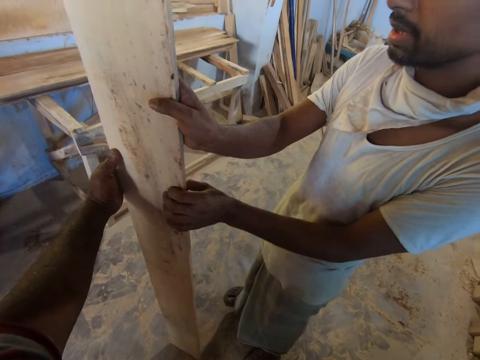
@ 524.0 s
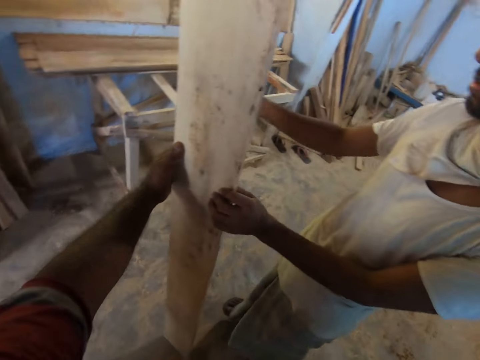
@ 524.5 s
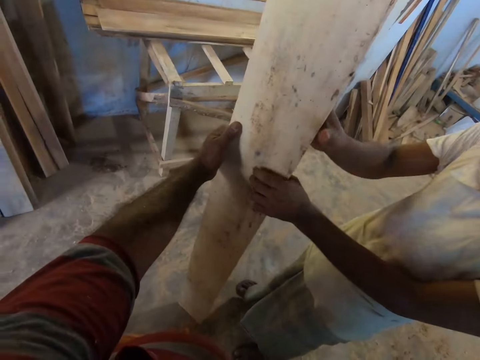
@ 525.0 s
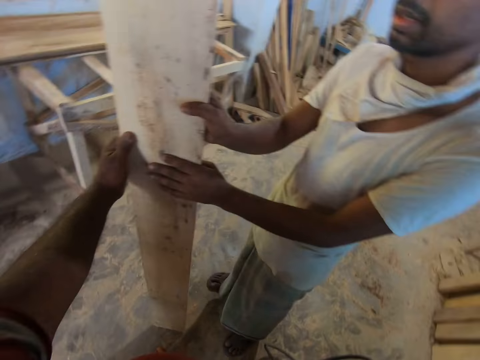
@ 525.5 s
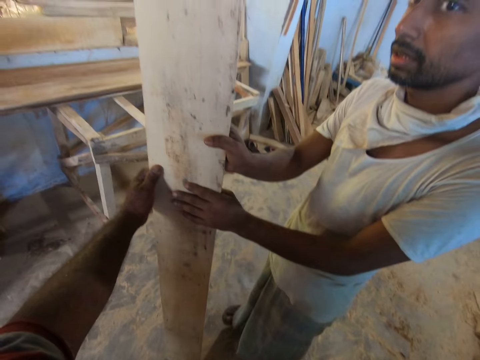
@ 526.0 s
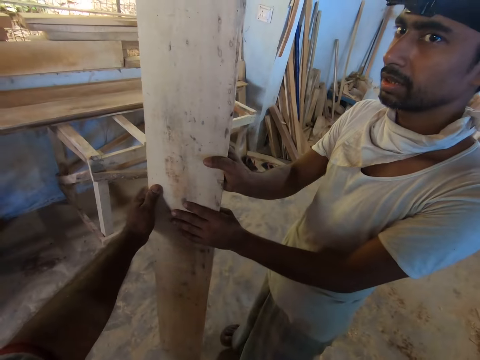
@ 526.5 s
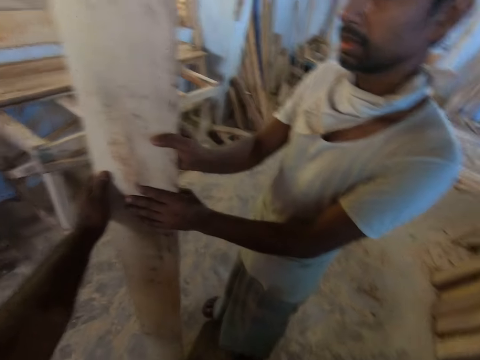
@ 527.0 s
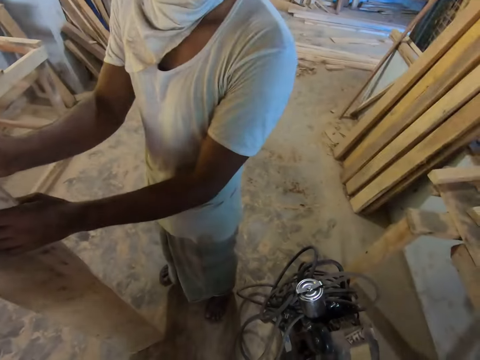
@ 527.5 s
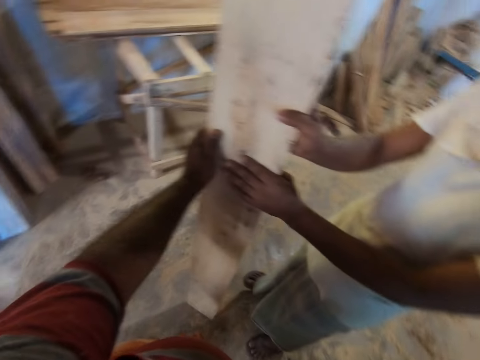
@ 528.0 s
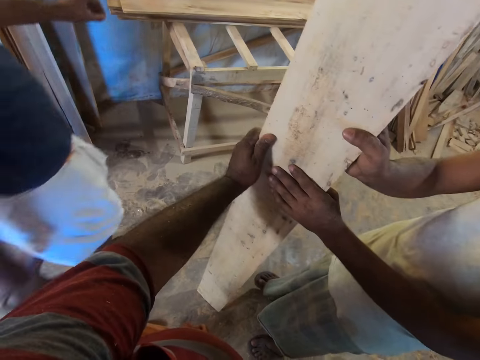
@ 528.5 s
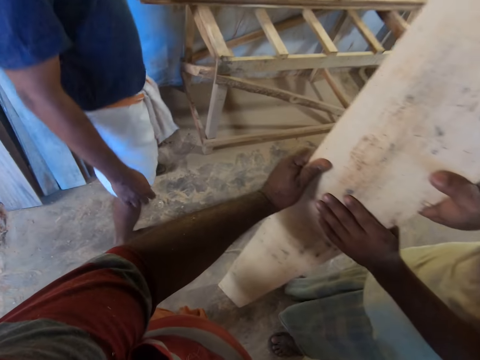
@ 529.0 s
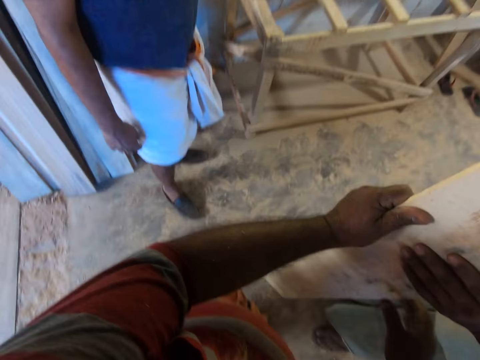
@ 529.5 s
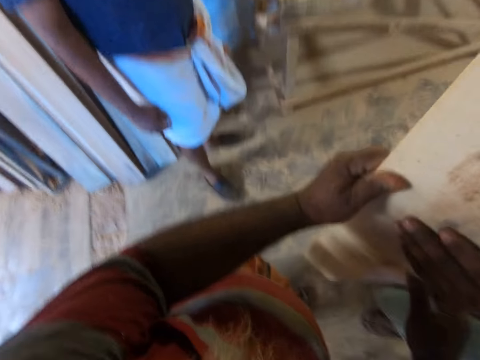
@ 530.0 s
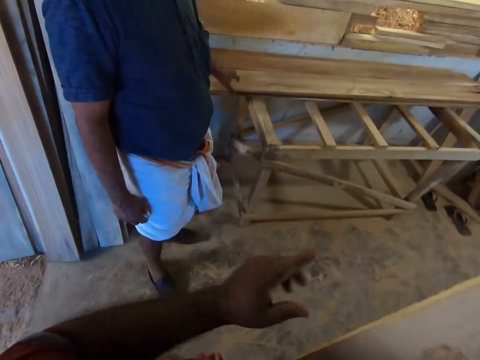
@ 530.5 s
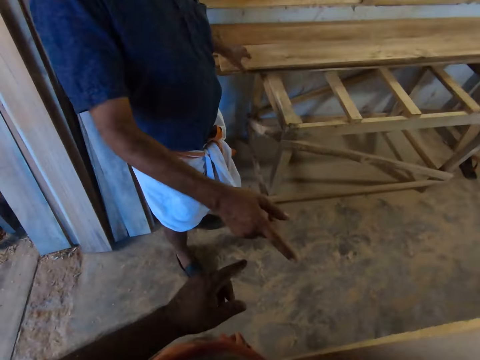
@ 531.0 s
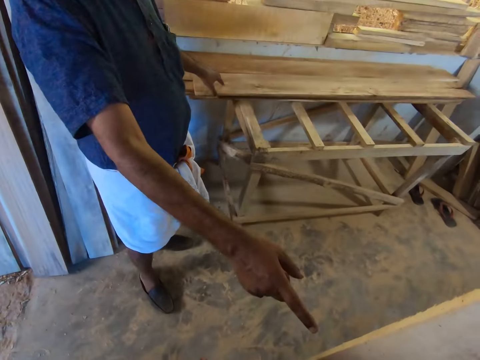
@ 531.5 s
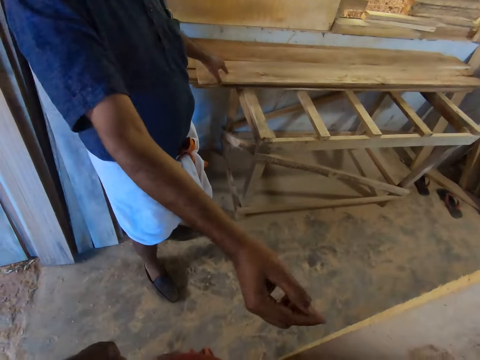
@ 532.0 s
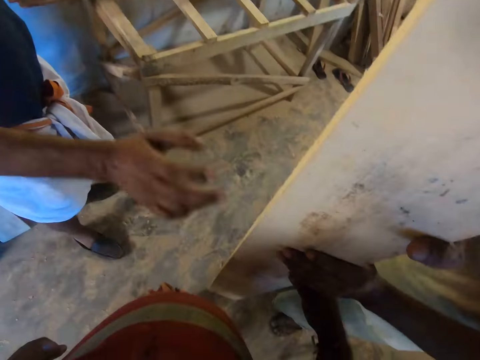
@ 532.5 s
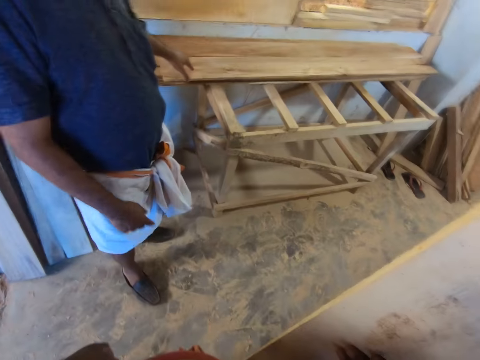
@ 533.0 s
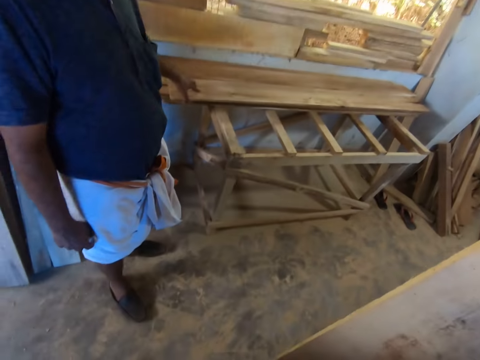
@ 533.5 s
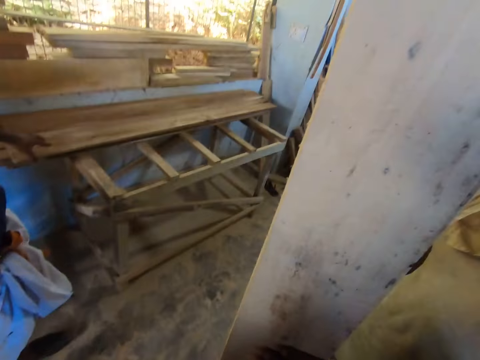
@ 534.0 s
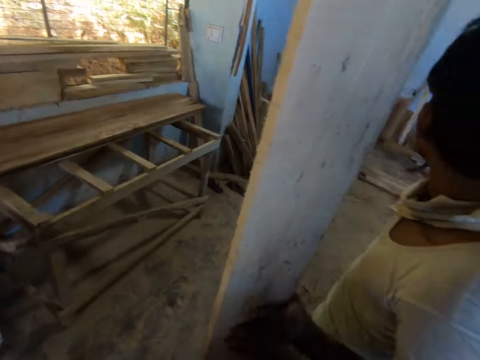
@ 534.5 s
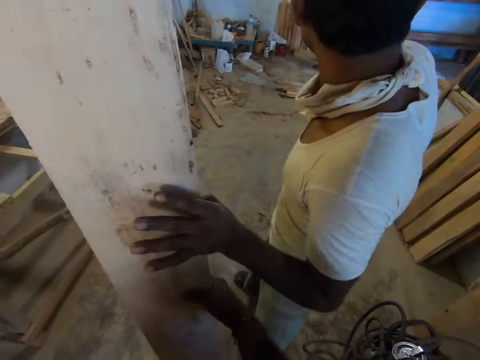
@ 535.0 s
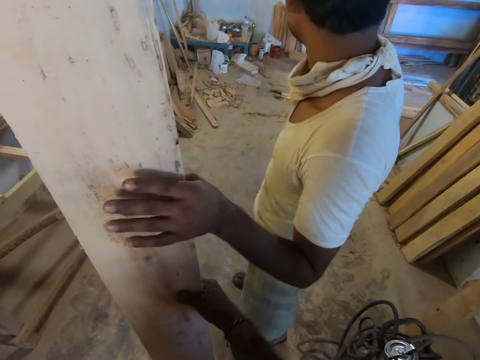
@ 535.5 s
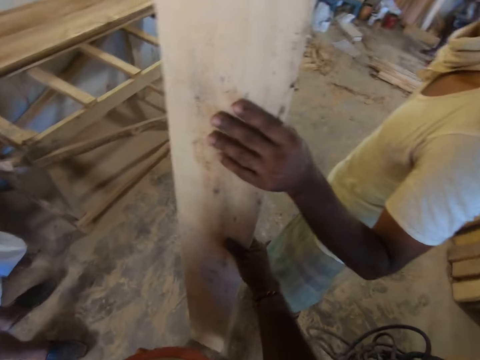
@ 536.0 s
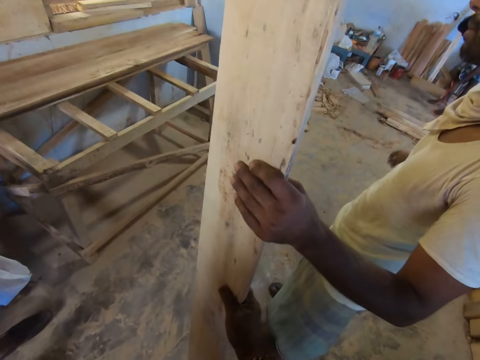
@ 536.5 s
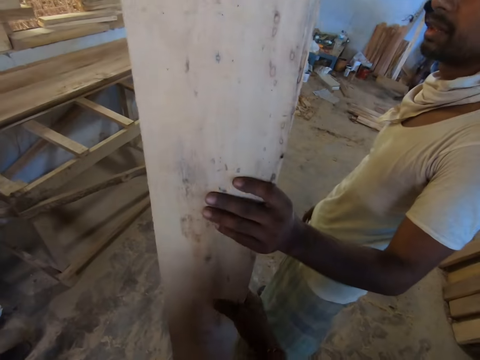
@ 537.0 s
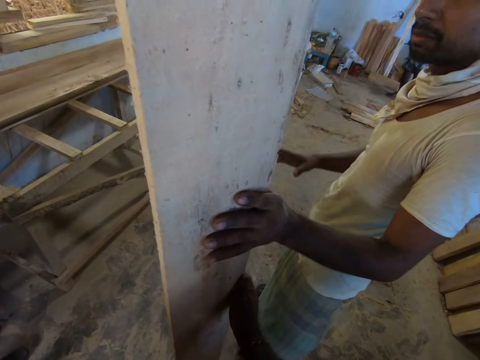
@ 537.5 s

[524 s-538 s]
A man holds the plank with his left hand. He holds the plank with both hands. The man points at the wood. He holds the plank with his left hand.

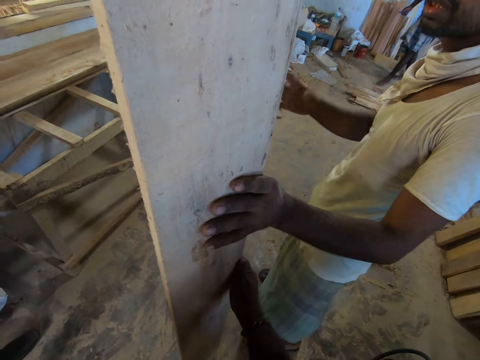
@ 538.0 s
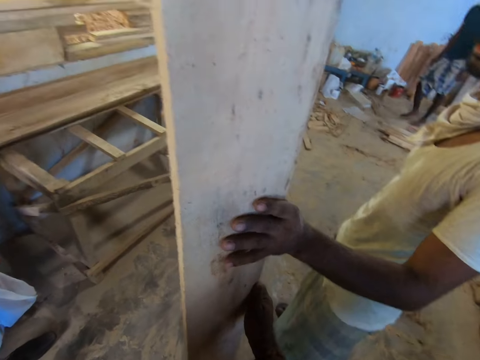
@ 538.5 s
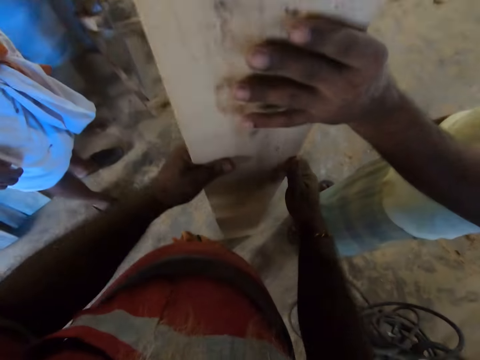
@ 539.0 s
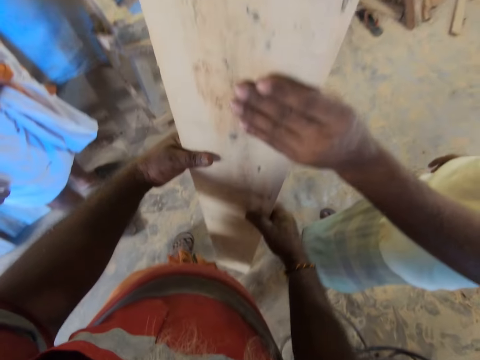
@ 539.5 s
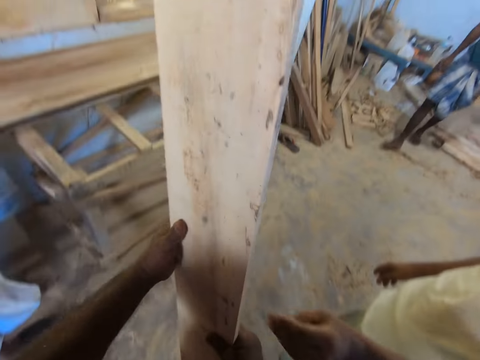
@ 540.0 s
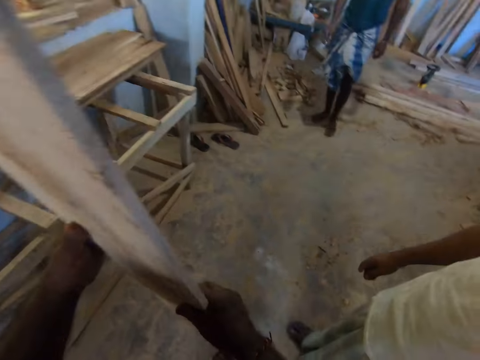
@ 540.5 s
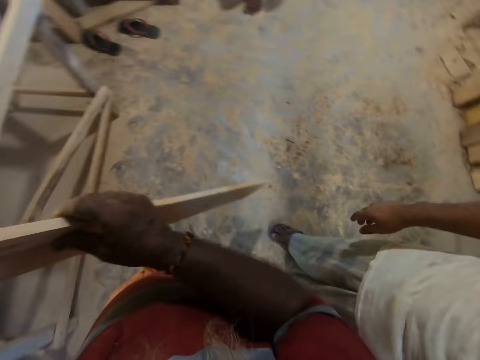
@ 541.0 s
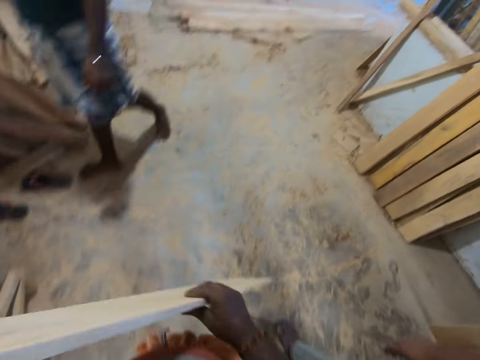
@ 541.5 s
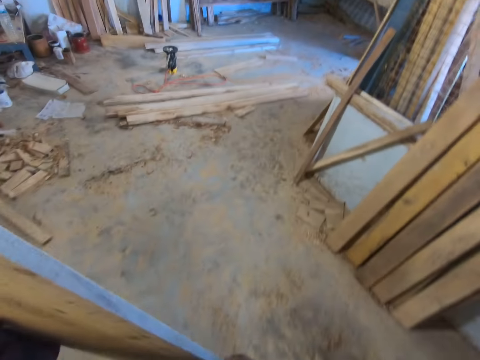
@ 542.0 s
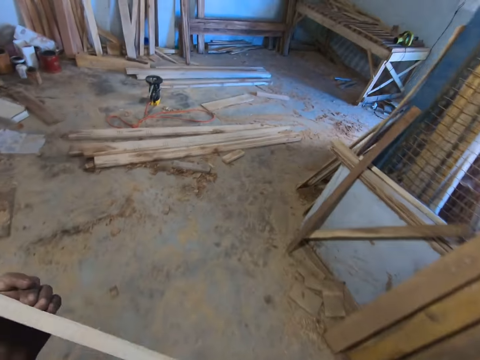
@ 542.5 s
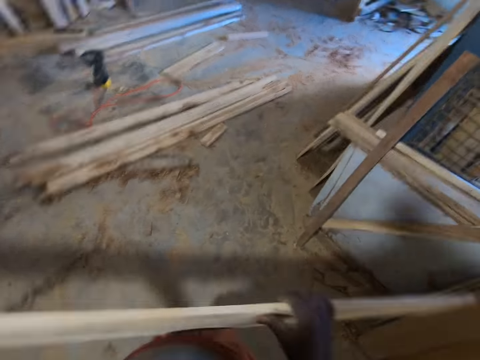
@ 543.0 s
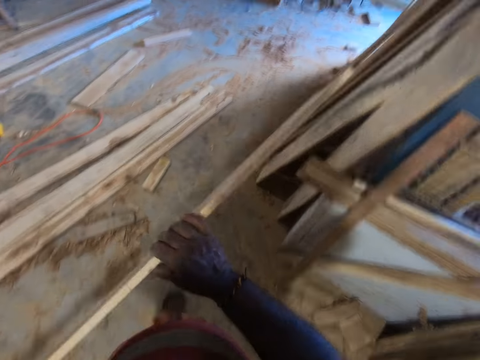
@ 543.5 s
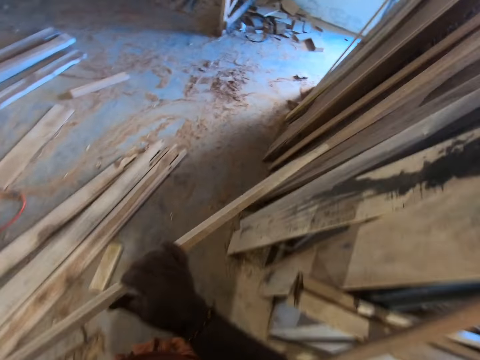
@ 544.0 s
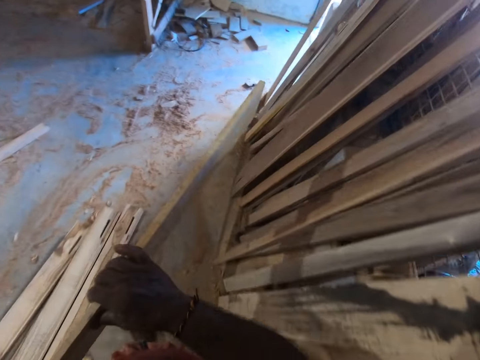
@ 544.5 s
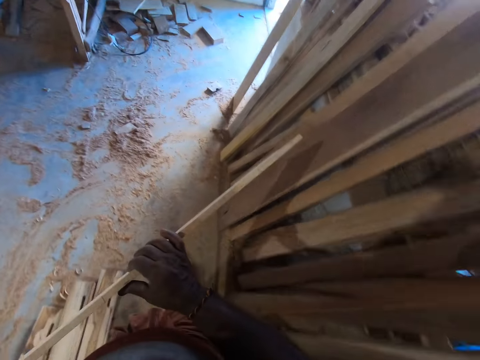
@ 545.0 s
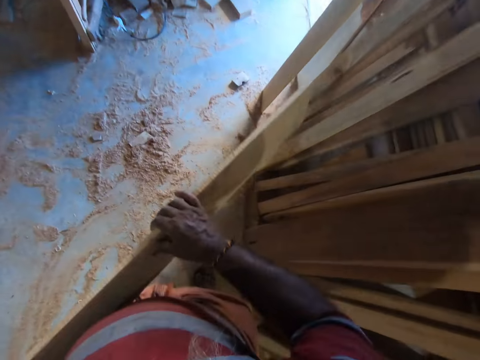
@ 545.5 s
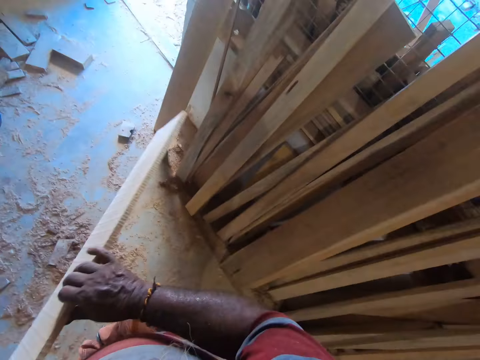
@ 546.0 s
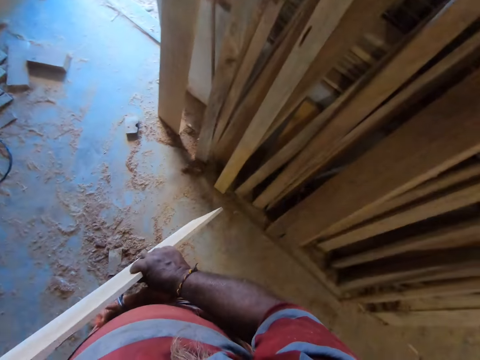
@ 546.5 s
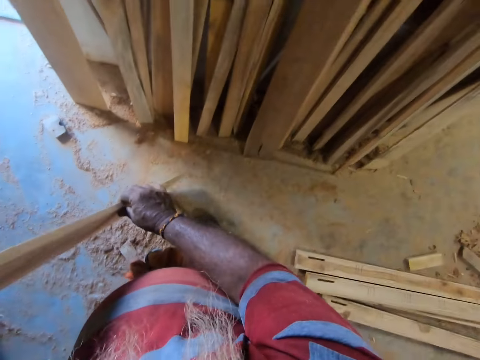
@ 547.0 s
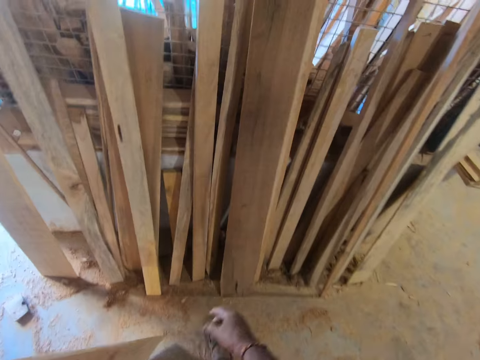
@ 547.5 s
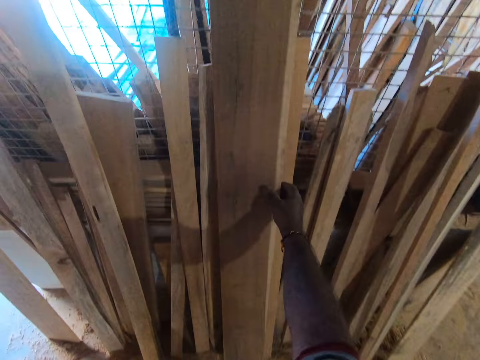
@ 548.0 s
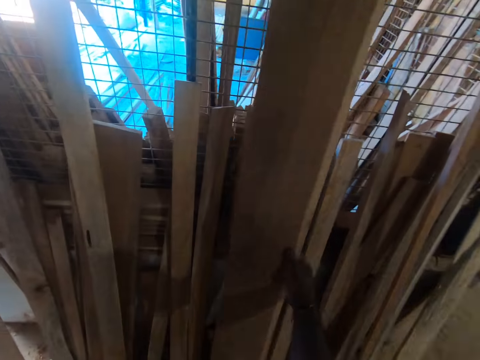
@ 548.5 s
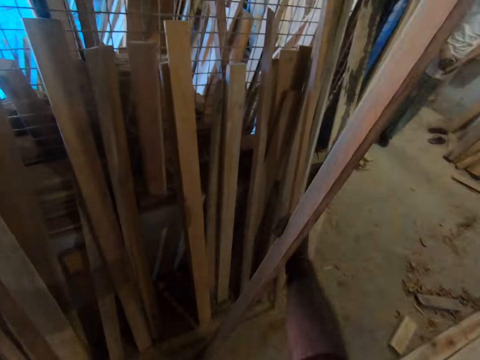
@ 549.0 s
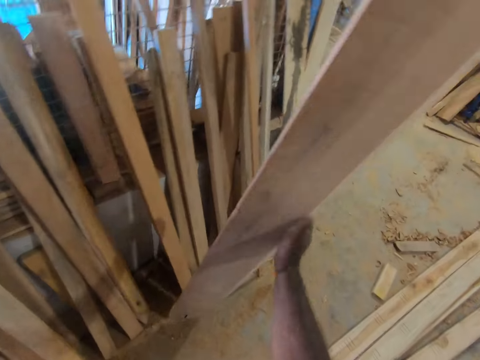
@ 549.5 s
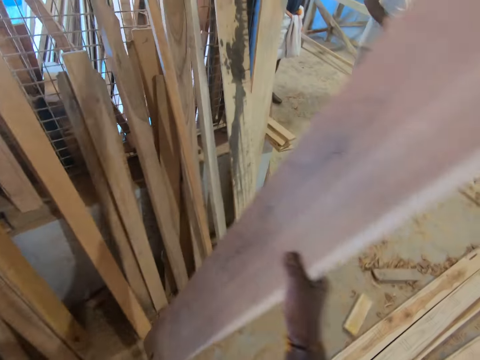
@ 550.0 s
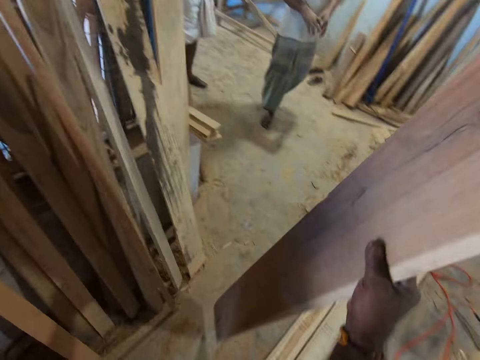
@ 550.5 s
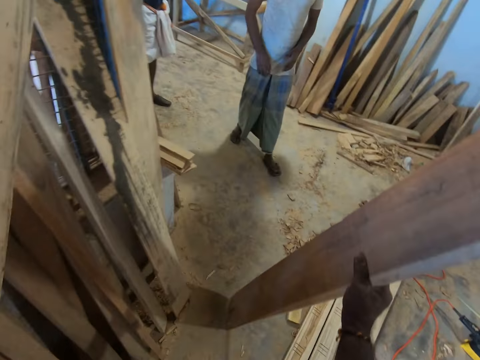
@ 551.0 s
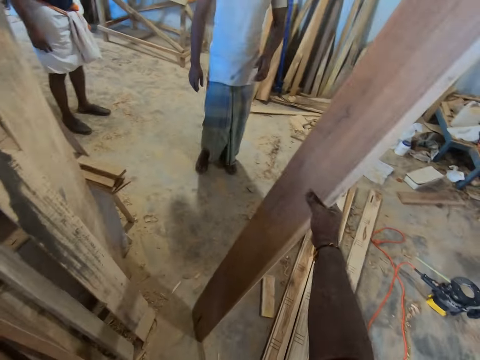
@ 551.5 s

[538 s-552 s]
The camera wearer holds the plank with both hands. He carries the plank with both hands. He moves around. He drops the wood. He holds the plank with his left hand. He picks up a plank from the planks on the wall with his right hand.
